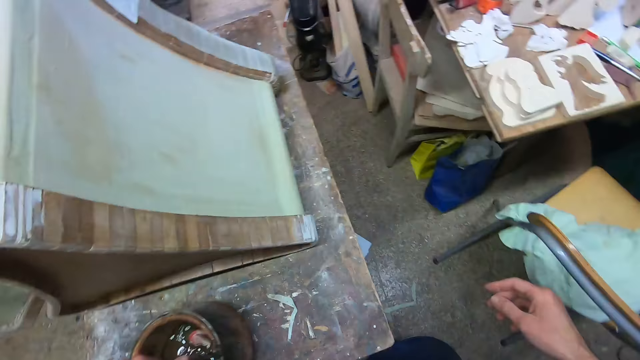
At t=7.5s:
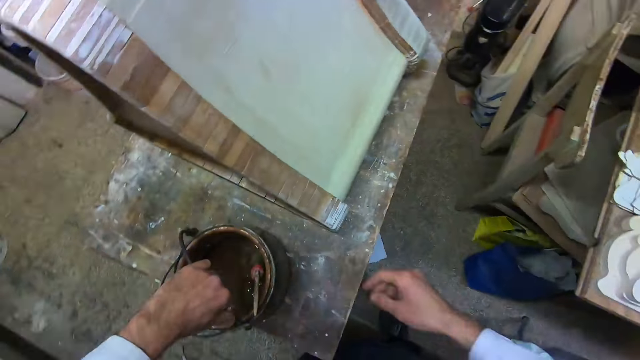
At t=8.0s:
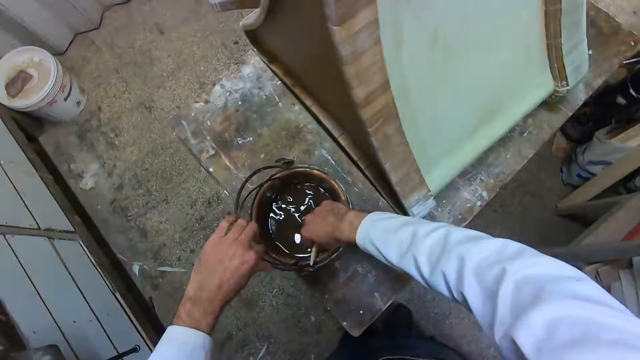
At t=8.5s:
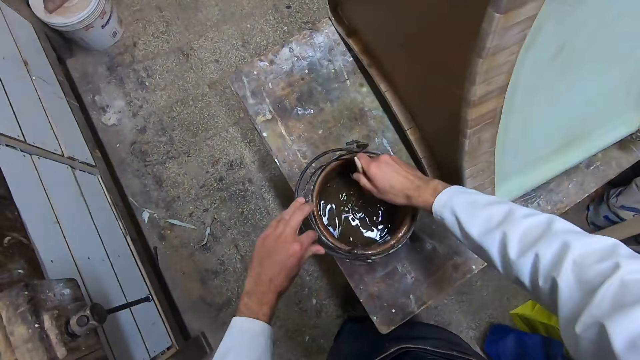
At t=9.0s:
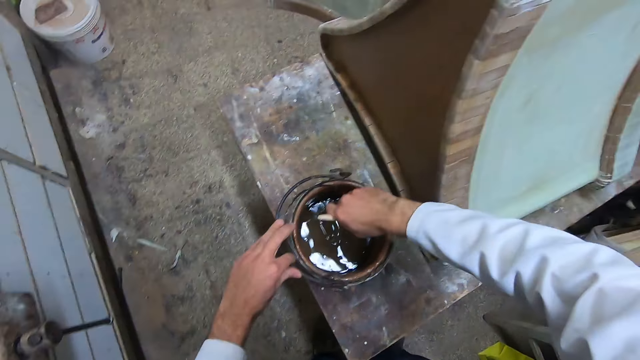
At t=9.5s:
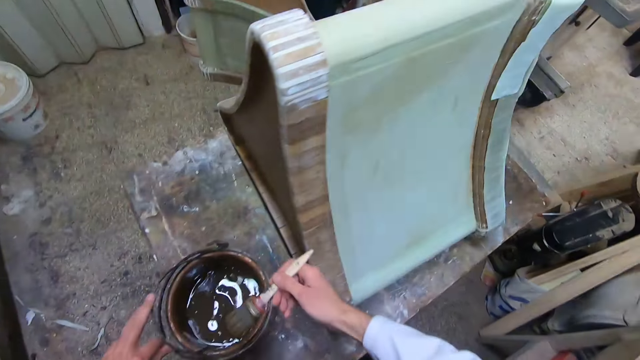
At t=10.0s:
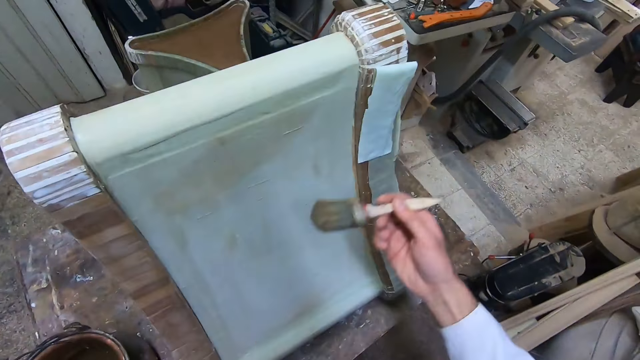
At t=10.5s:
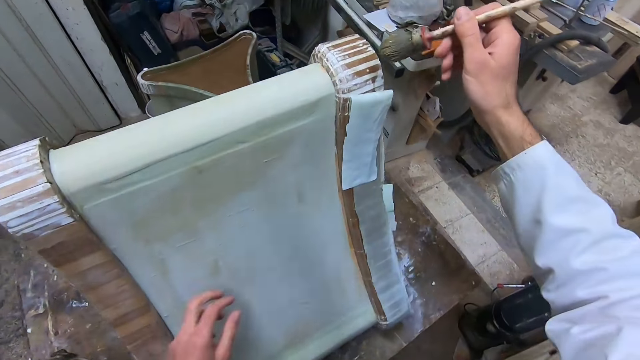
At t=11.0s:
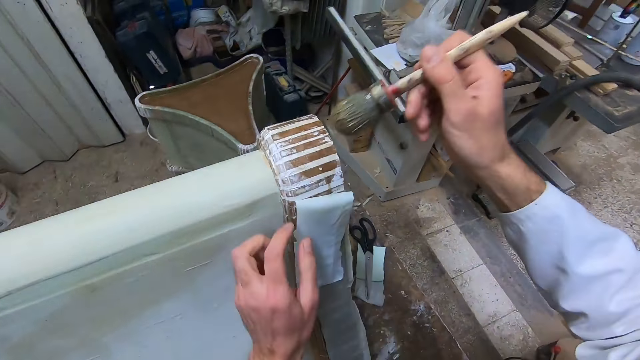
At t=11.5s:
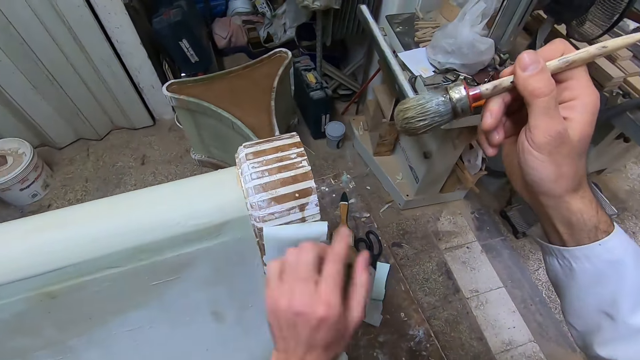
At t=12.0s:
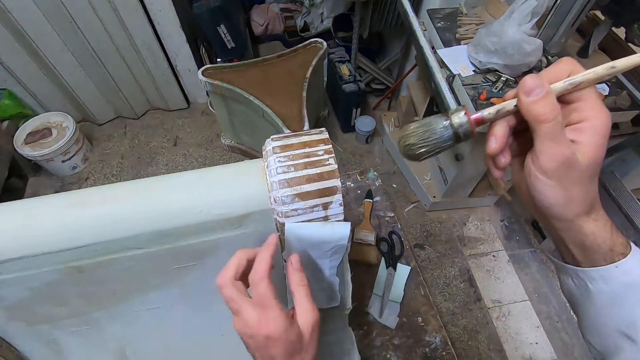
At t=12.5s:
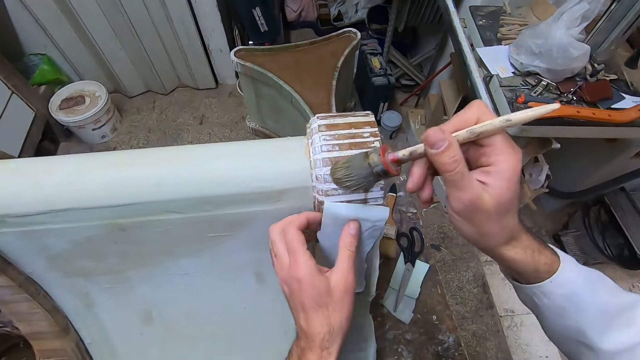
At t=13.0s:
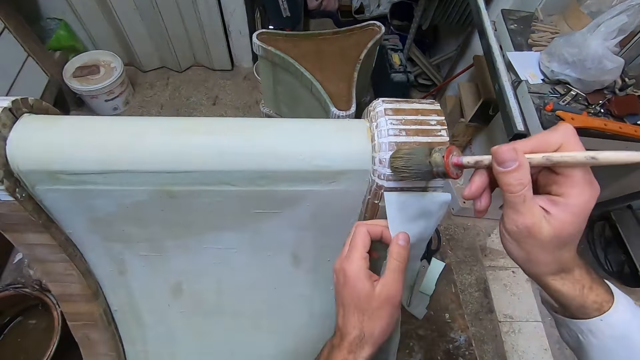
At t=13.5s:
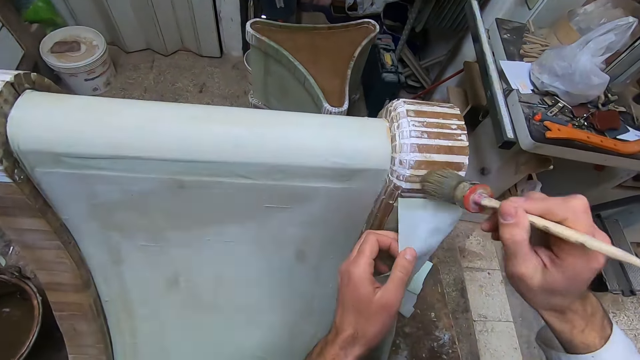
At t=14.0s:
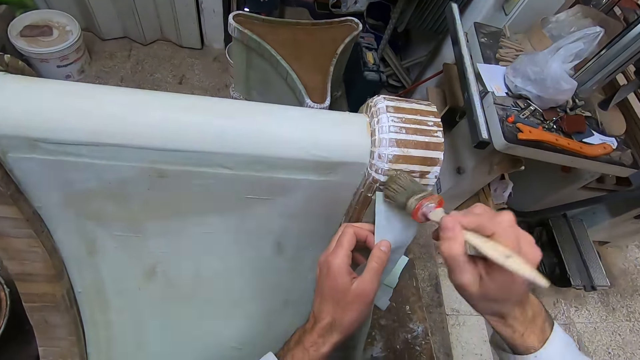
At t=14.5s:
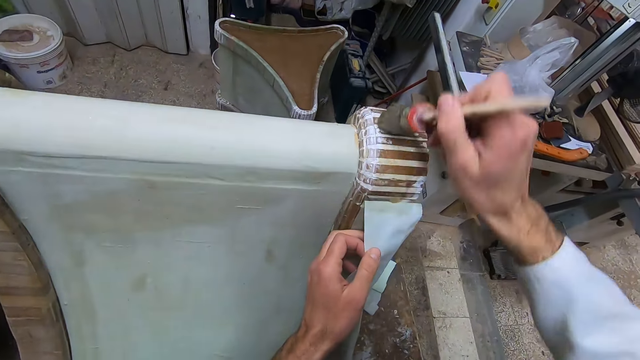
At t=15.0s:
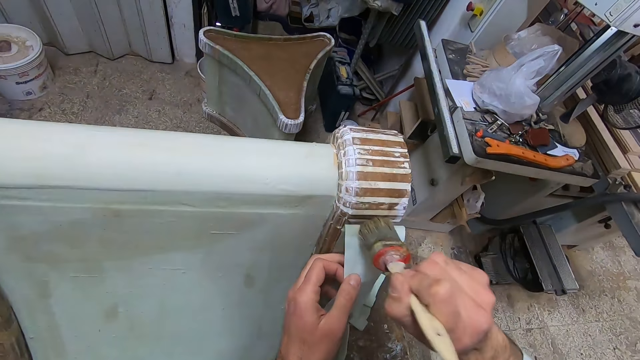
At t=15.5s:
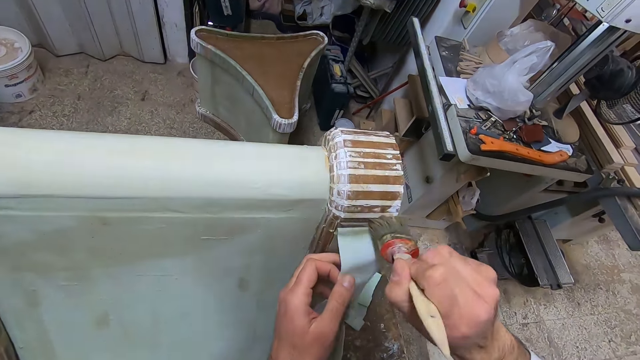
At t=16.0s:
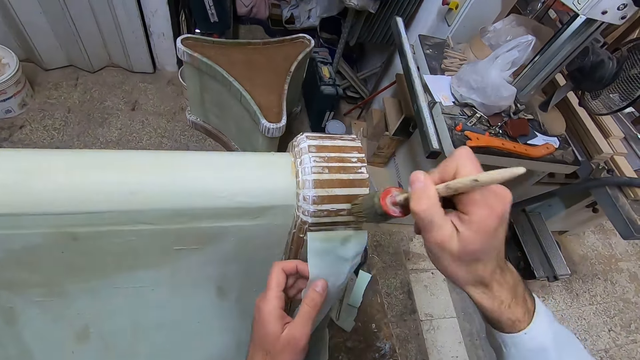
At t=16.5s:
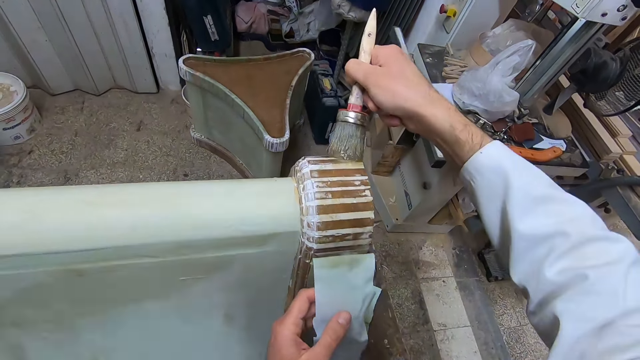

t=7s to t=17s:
The camera wearer picks up the glue brush. They apply glue to the part of the woodwork or board with the brush. They touch the board with a finger. They pick up the part of the paper.

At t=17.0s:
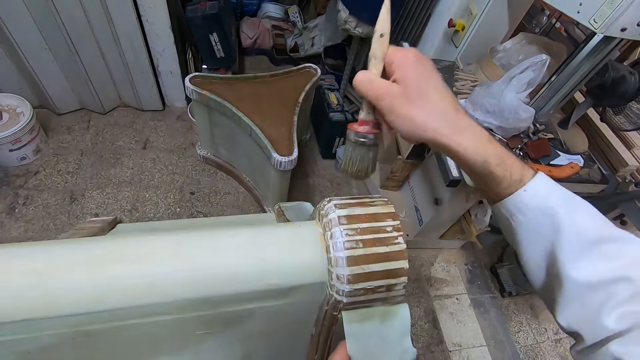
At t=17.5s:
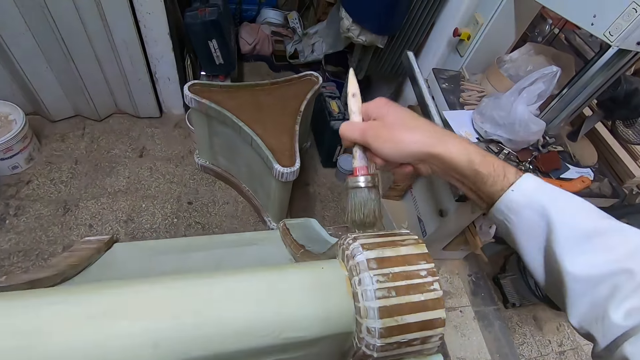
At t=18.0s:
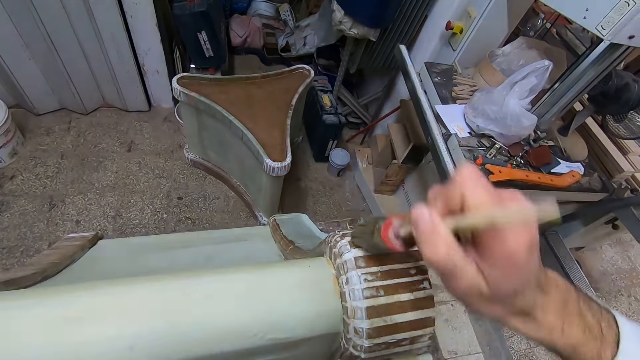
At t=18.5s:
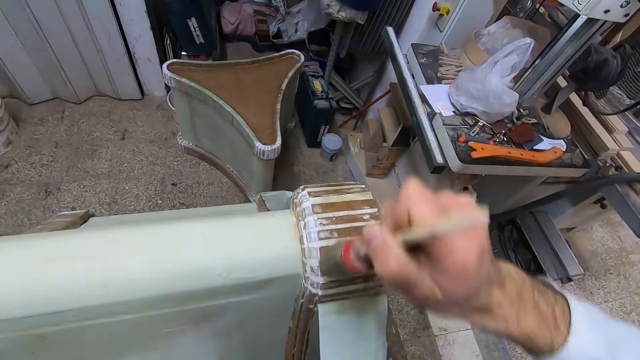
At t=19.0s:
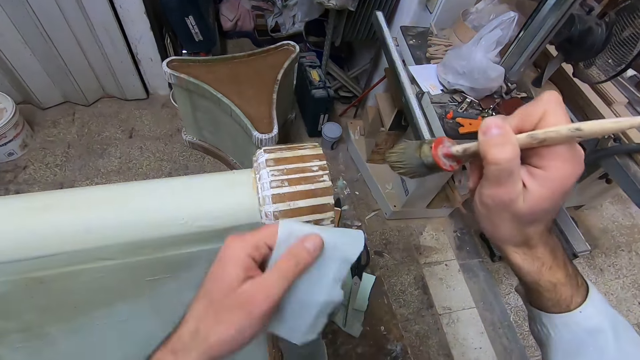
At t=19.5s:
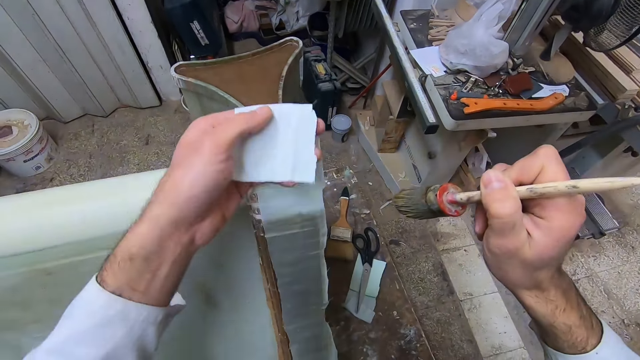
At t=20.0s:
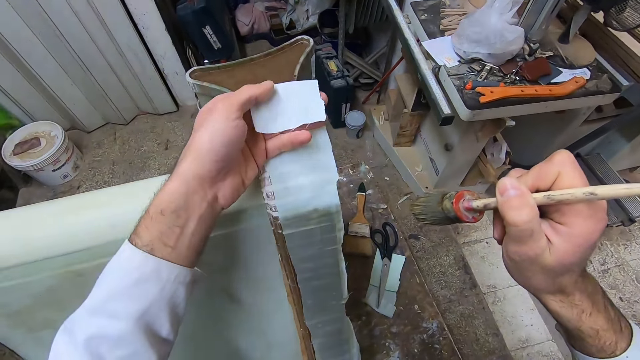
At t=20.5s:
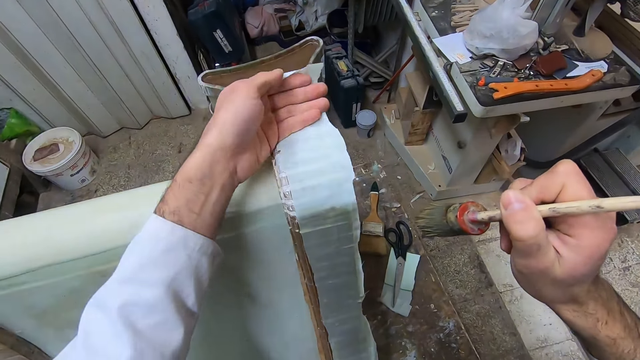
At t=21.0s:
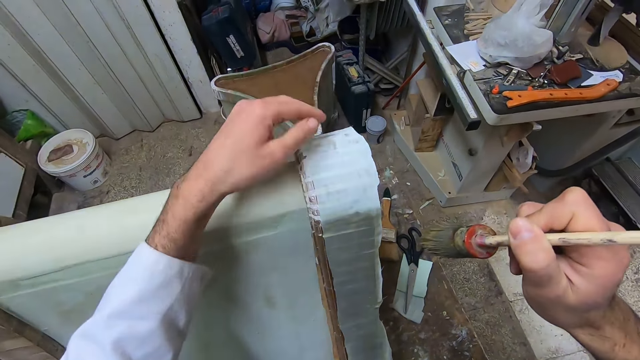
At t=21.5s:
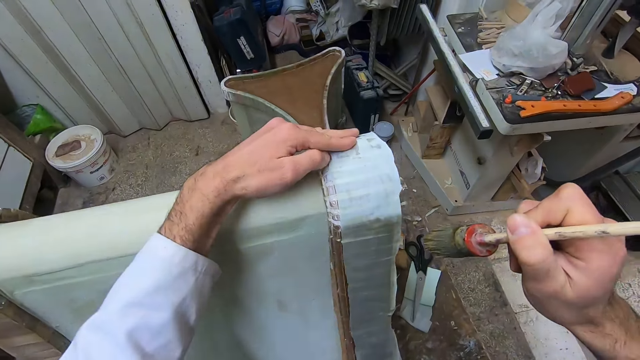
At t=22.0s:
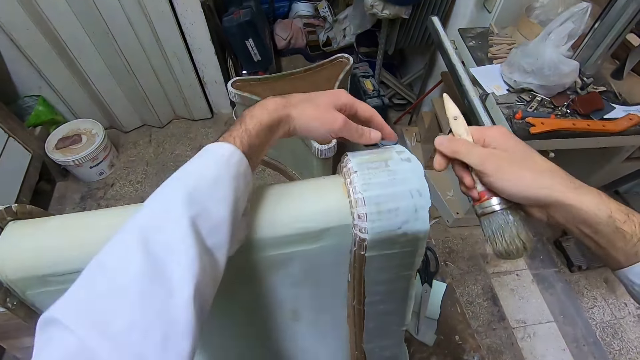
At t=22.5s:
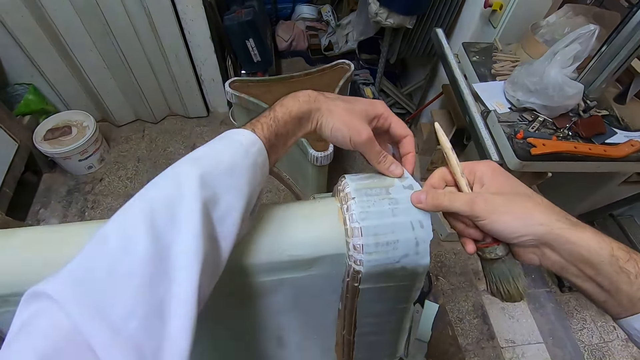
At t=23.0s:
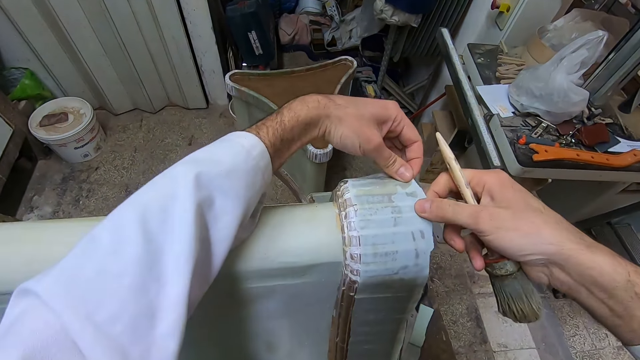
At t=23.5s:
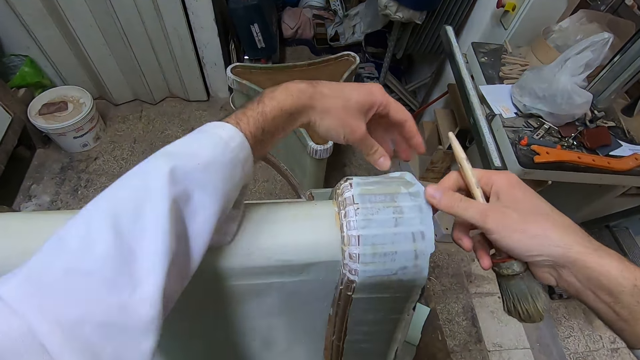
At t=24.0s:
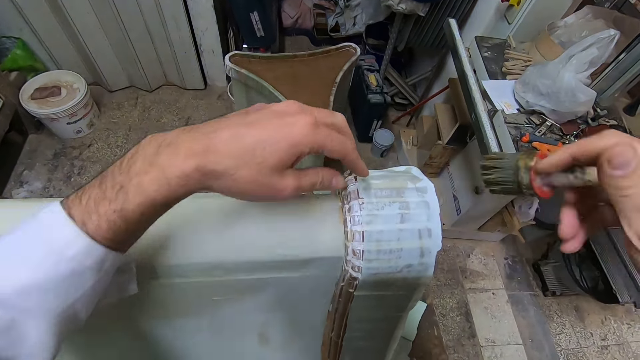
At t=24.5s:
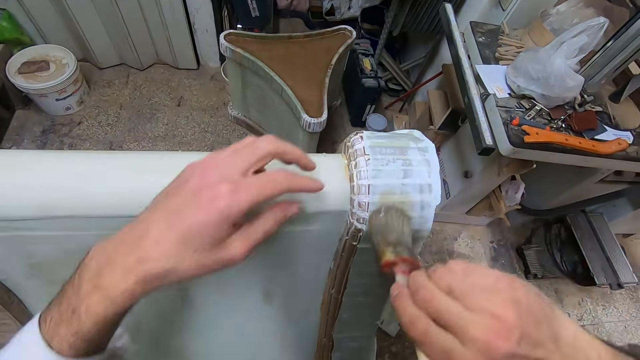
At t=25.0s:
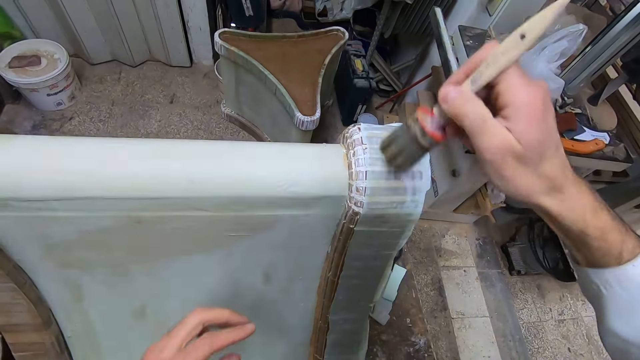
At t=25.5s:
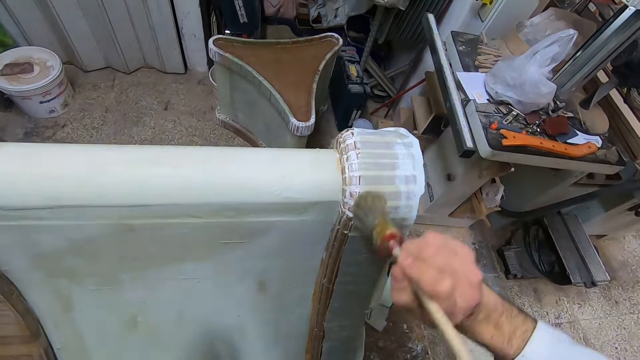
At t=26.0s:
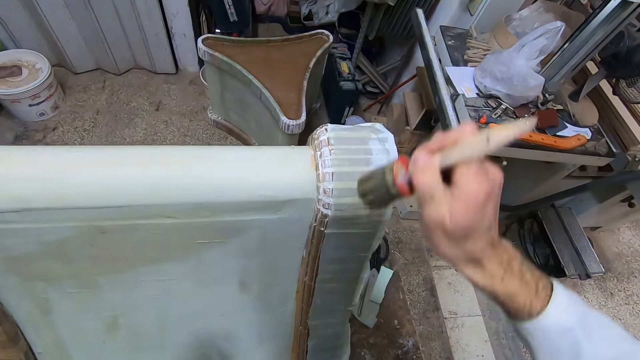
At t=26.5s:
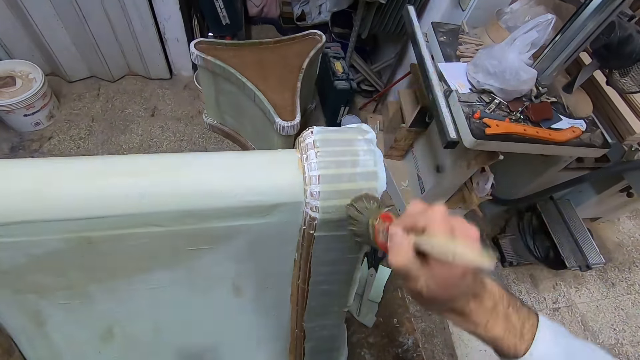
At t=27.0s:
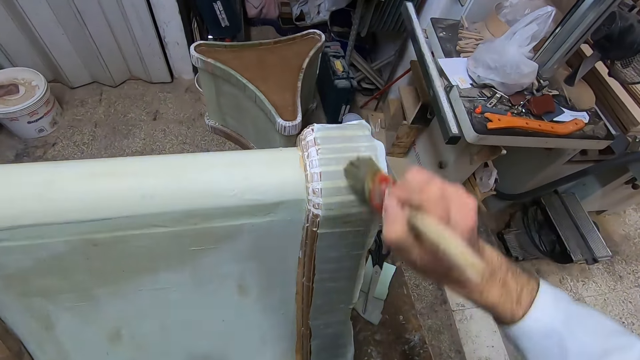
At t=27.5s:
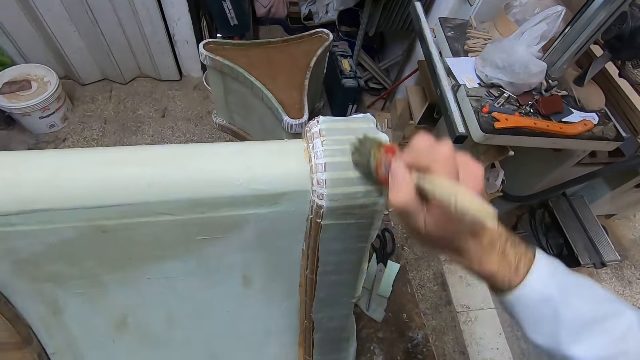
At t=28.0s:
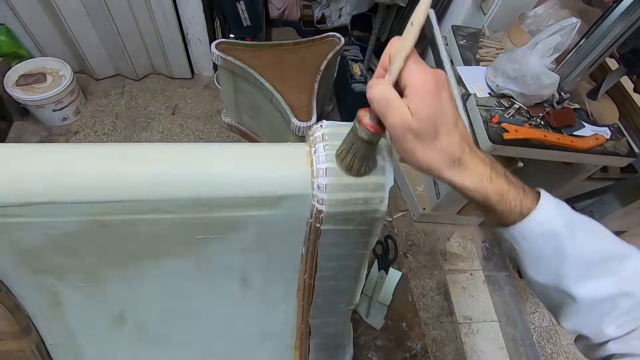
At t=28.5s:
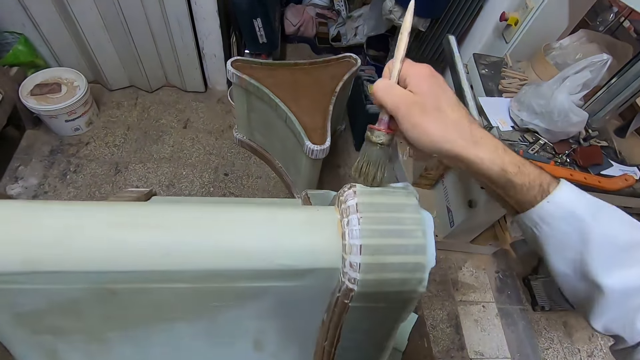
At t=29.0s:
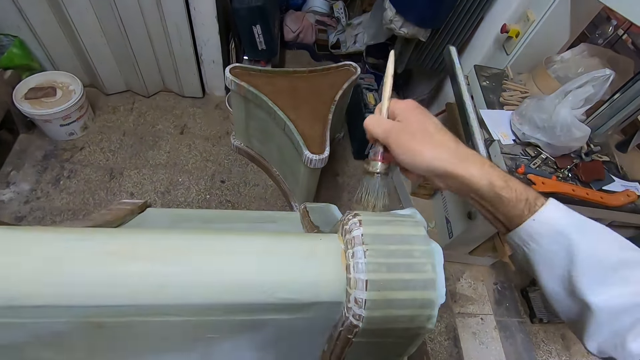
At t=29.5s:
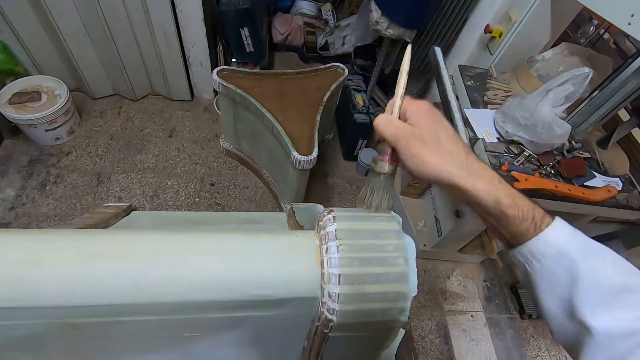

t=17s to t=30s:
The camera wearer spreads the cloth on the board. They glue a part of the paper to the woodwork. They adjust the cloth and glue the cloth.
